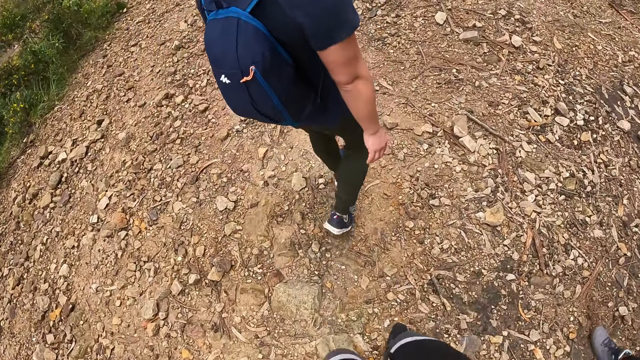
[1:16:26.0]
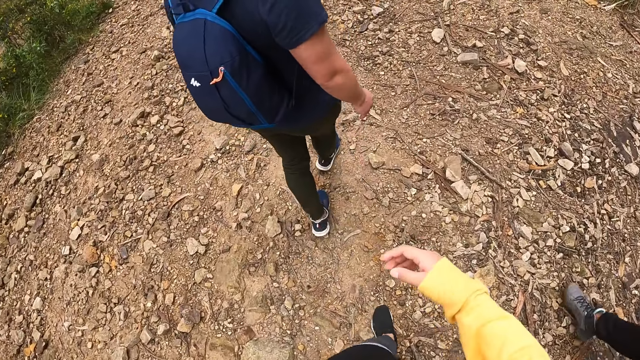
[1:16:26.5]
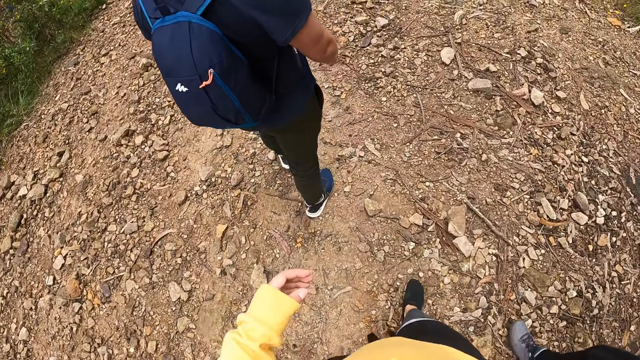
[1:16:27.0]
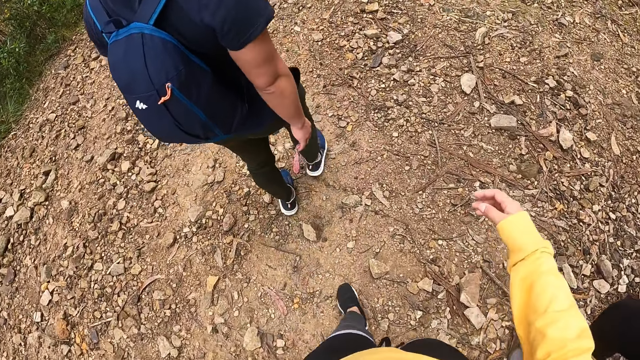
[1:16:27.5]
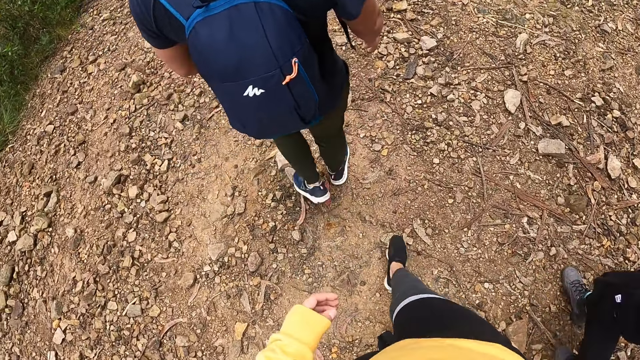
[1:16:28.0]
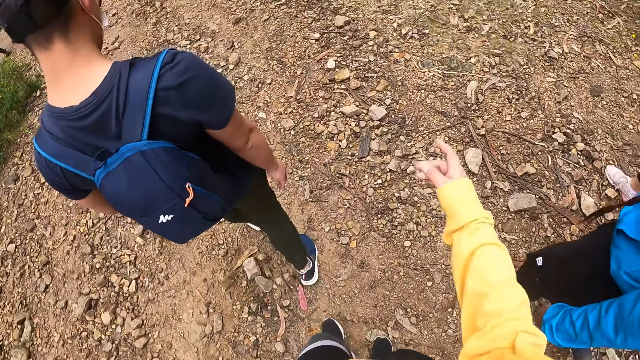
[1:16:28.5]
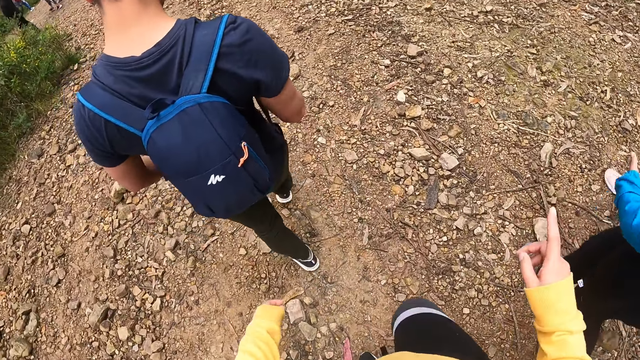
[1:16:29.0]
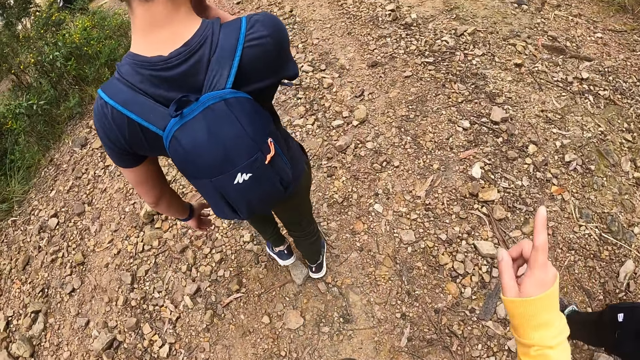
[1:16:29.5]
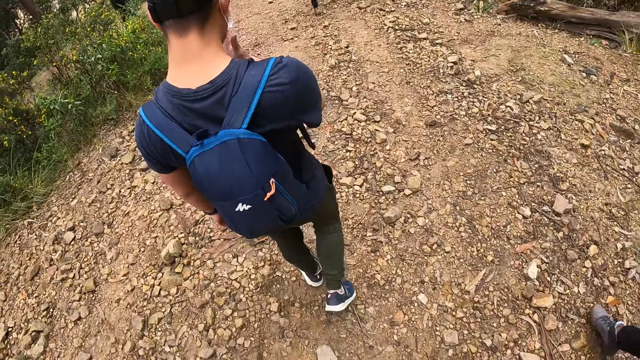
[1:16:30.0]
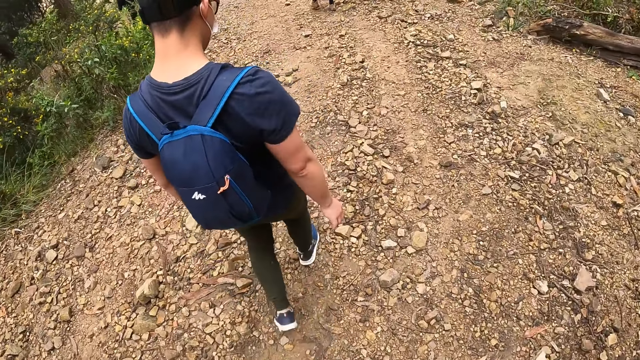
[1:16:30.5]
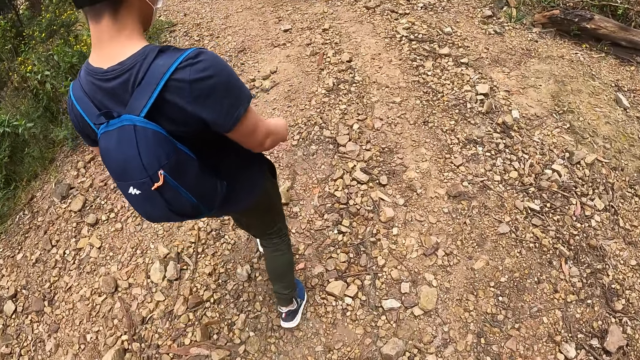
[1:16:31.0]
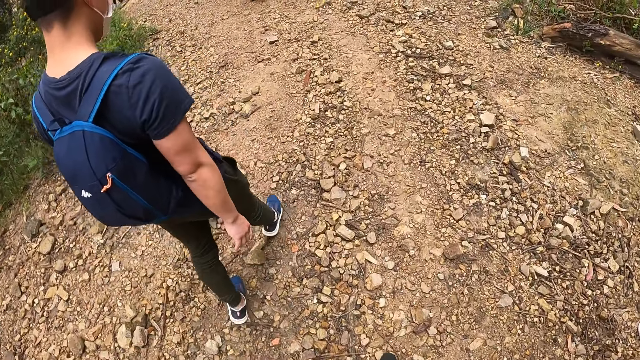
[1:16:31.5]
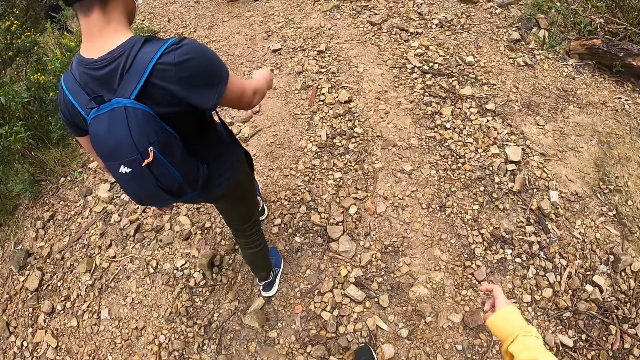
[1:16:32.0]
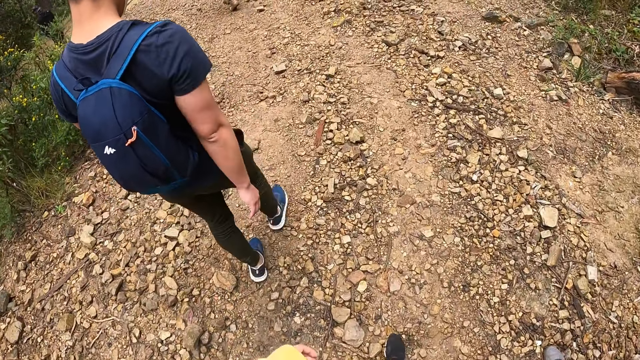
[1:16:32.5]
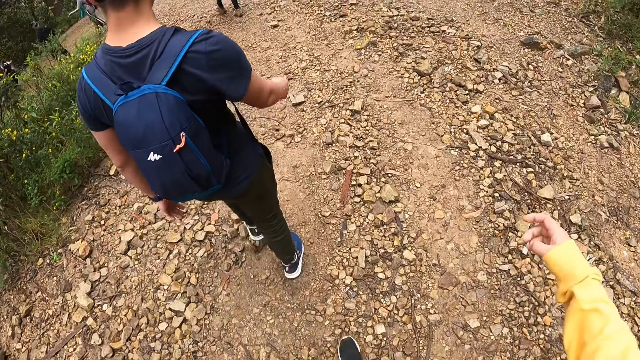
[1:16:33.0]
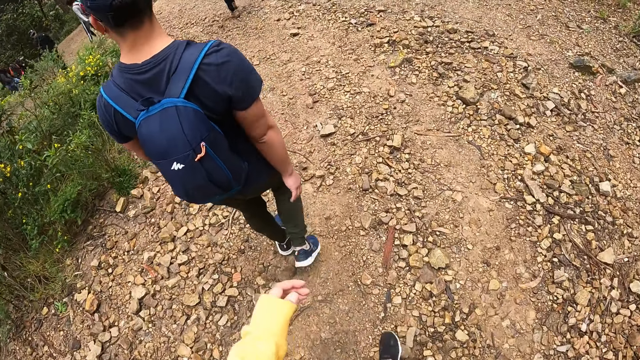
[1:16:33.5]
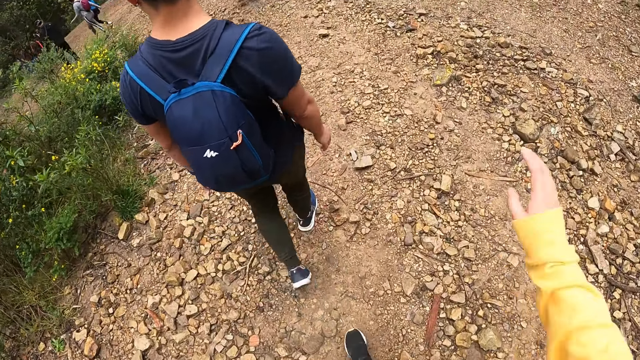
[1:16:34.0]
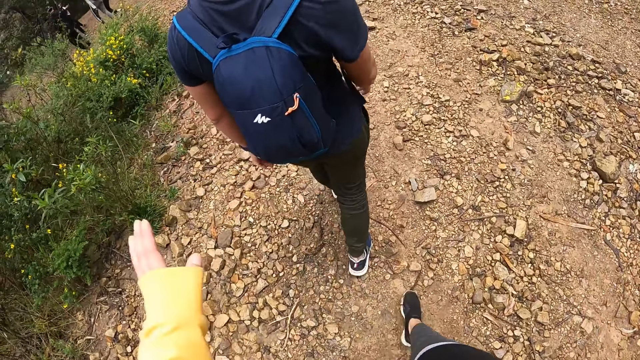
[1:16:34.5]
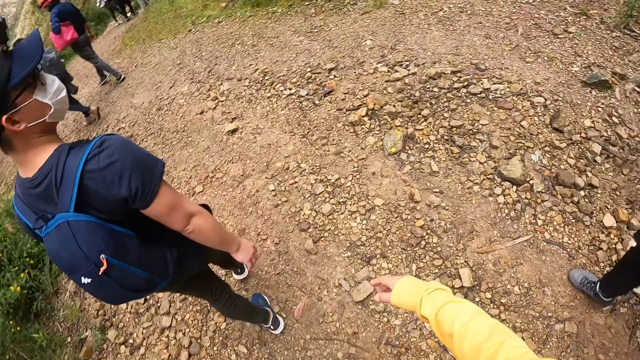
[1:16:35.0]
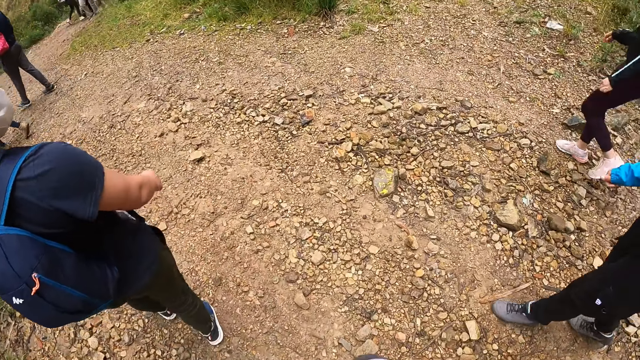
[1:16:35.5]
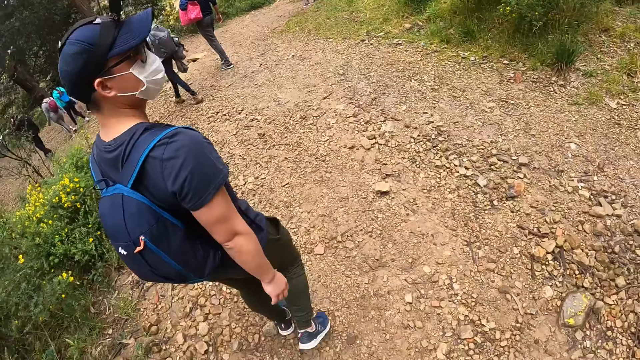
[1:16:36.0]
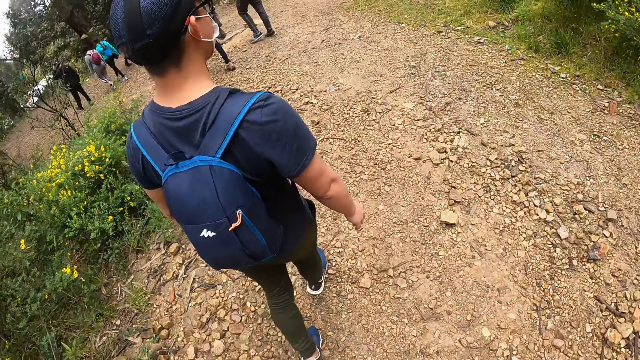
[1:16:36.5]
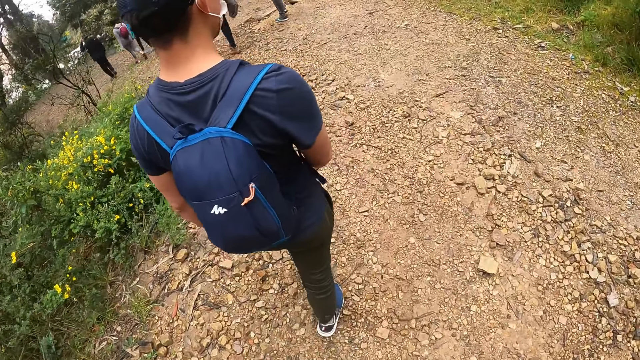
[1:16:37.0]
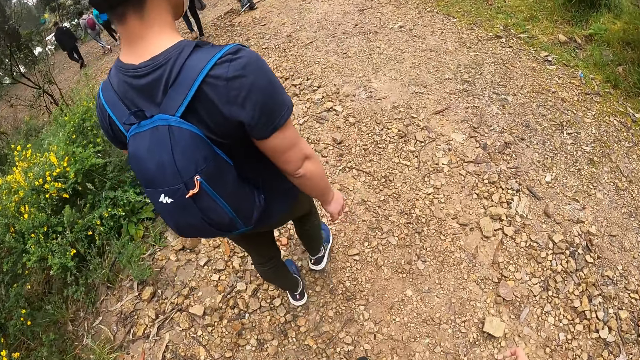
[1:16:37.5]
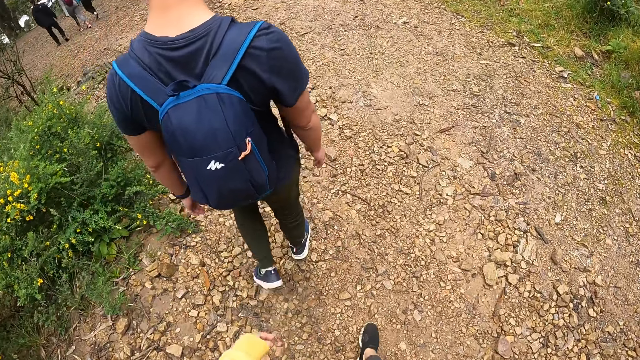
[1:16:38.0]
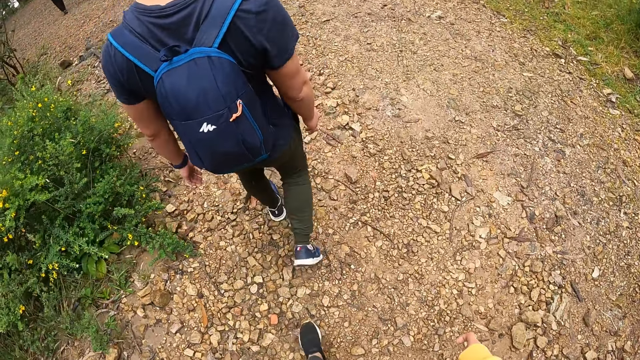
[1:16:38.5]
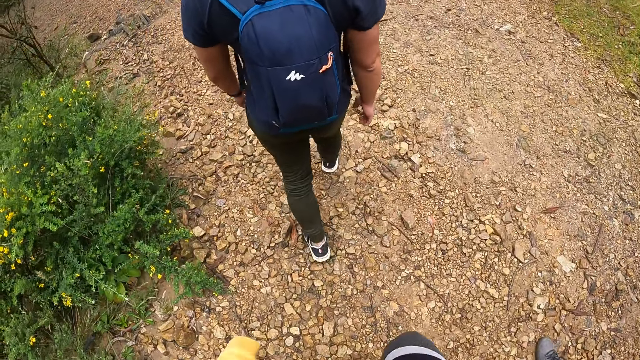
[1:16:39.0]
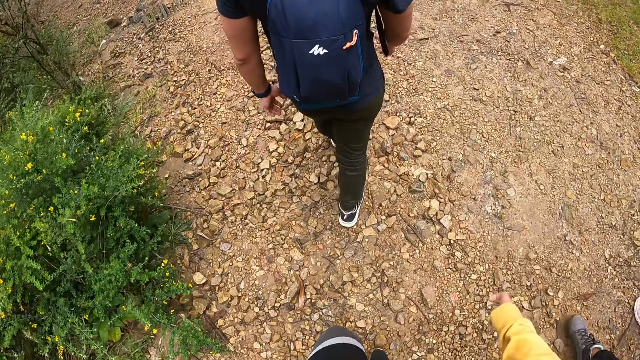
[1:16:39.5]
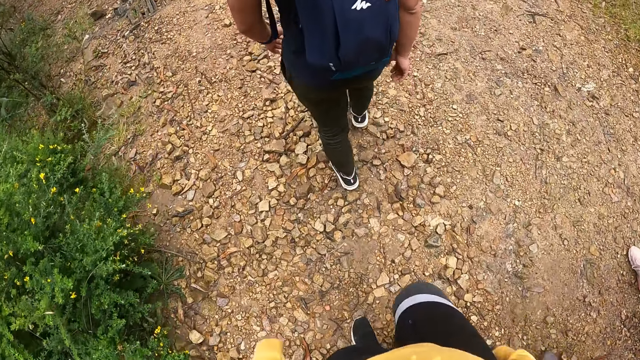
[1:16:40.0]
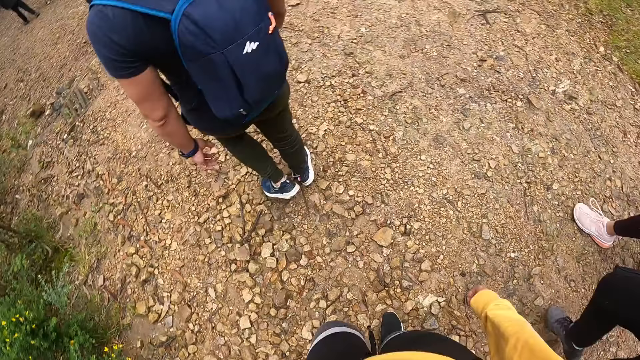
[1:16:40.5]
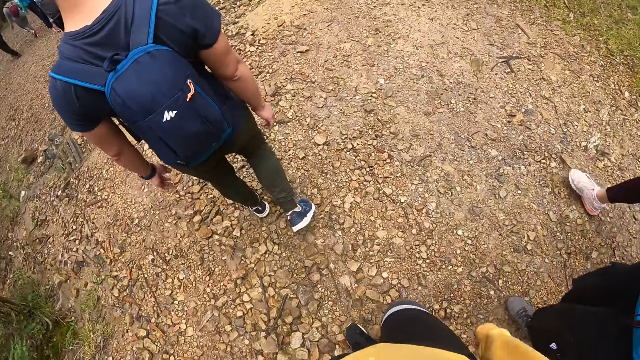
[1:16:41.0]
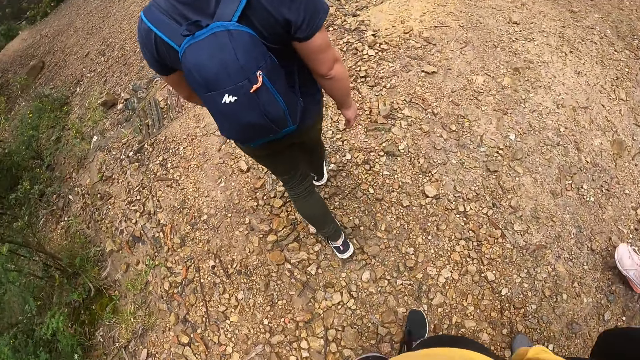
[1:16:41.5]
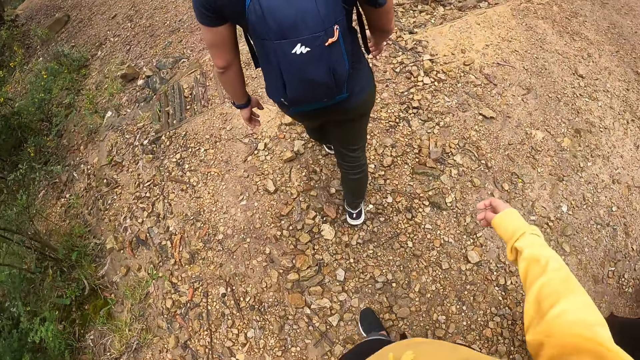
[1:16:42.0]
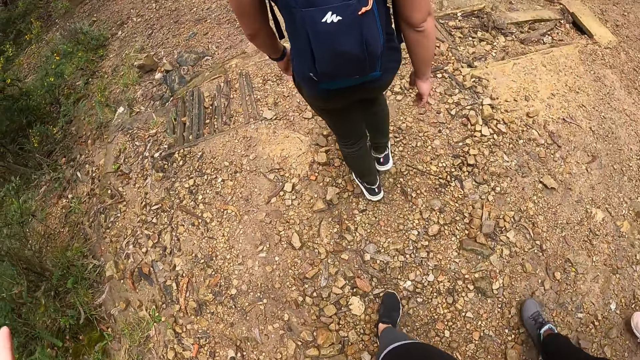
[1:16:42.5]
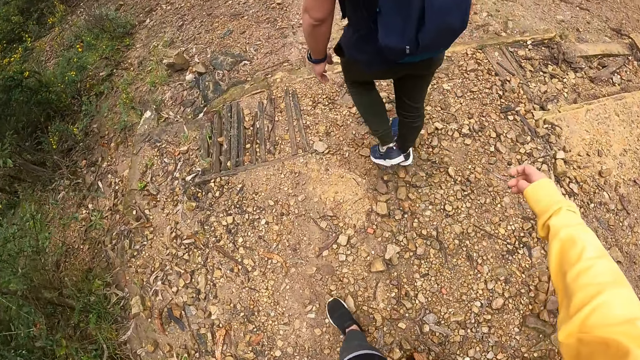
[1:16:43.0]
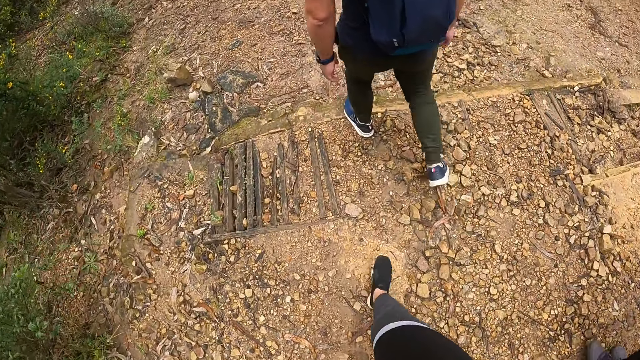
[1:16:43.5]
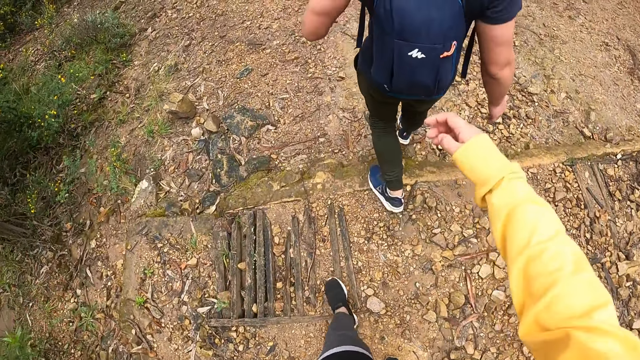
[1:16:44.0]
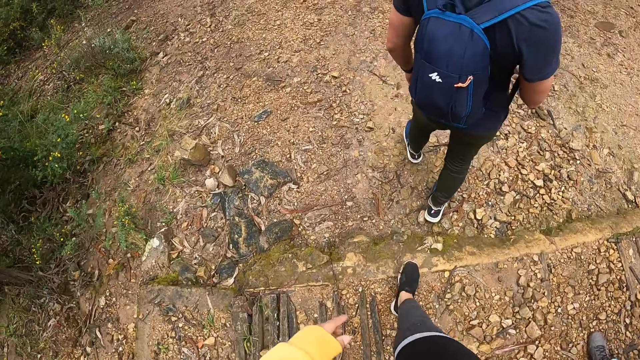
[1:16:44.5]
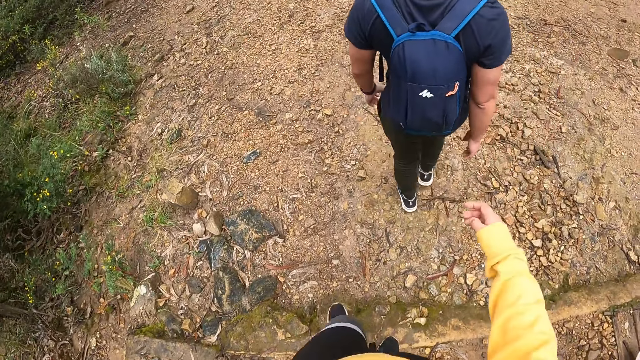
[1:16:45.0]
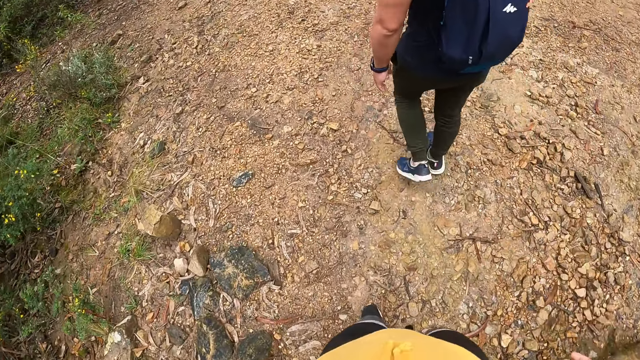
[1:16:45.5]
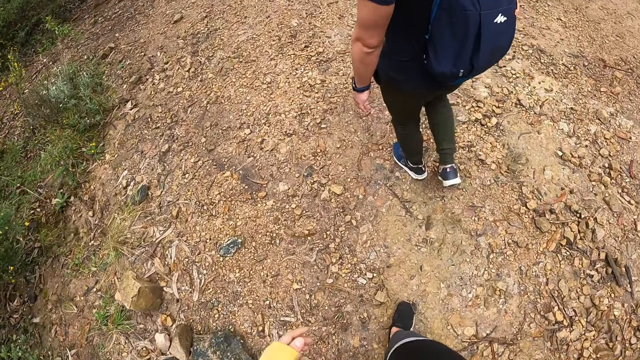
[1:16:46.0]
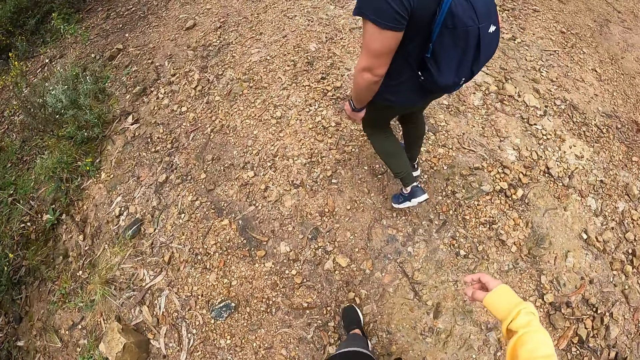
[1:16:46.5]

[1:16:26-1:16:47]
The camera wearer points with her right index finger. A person moves the hand to the mask. The camera wearer points with her right index finger again. The person stares at another person. The camera wearer talks to the first person.
